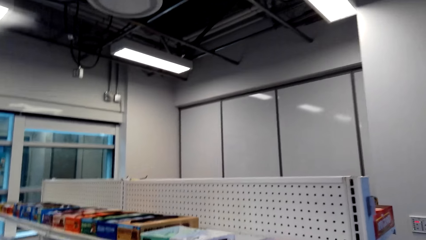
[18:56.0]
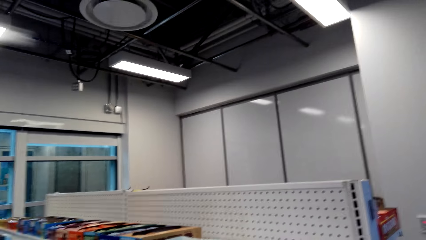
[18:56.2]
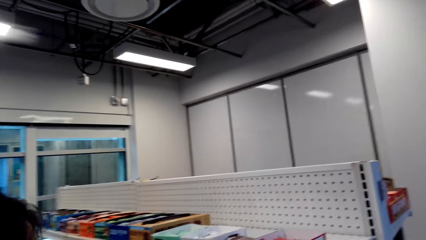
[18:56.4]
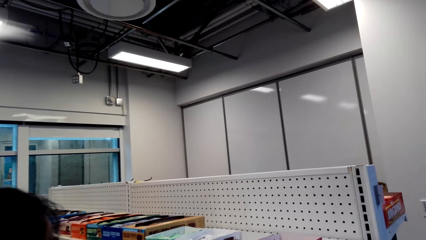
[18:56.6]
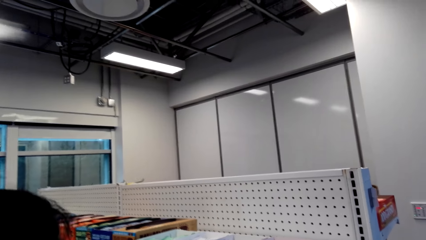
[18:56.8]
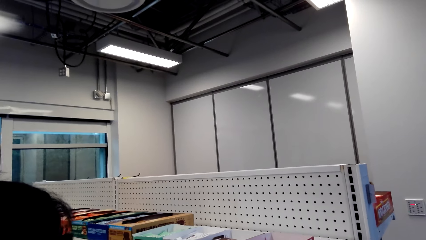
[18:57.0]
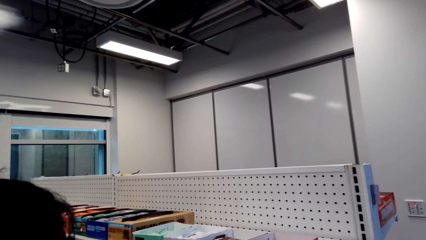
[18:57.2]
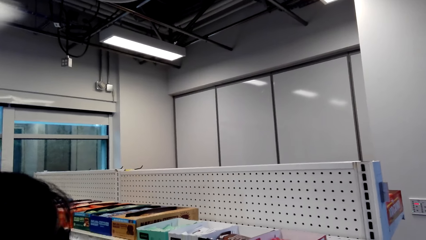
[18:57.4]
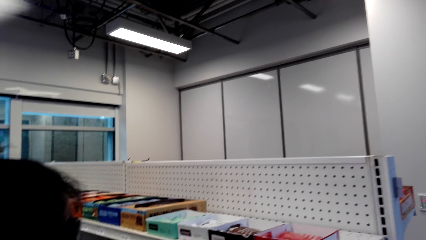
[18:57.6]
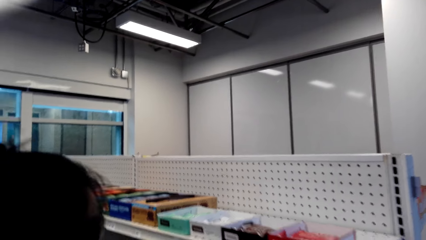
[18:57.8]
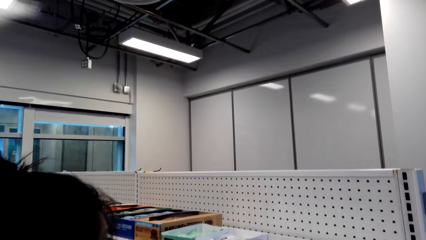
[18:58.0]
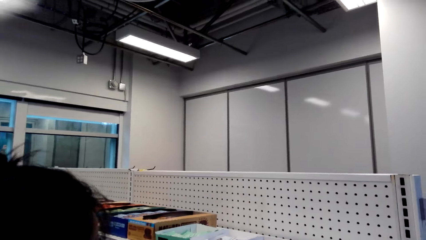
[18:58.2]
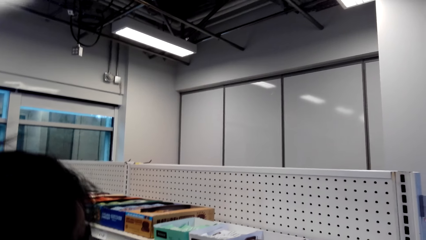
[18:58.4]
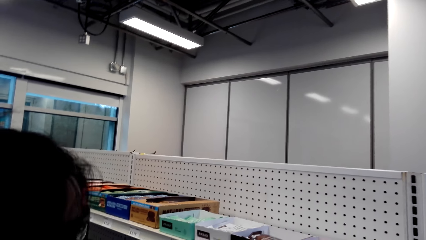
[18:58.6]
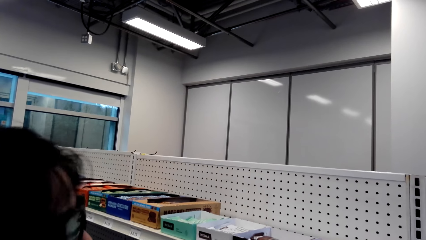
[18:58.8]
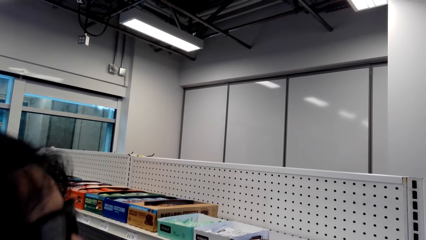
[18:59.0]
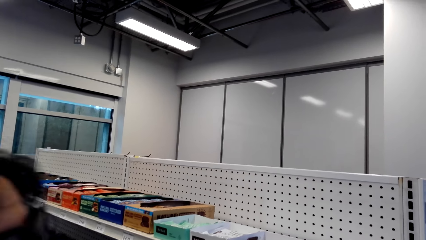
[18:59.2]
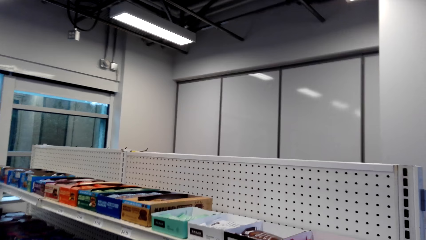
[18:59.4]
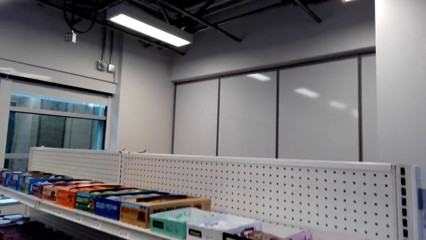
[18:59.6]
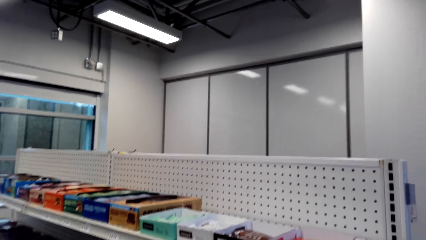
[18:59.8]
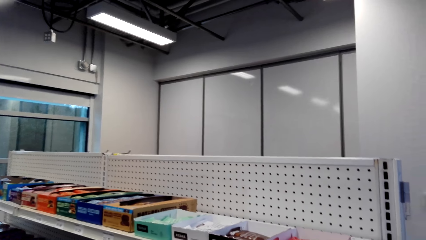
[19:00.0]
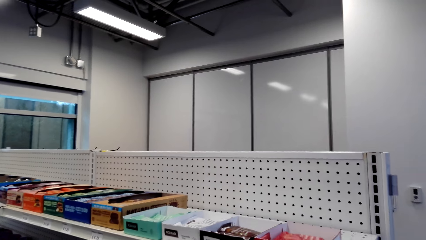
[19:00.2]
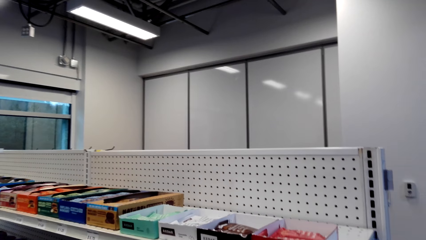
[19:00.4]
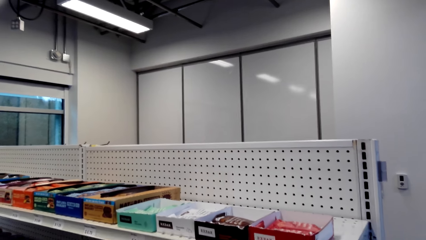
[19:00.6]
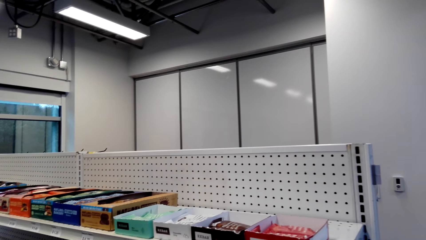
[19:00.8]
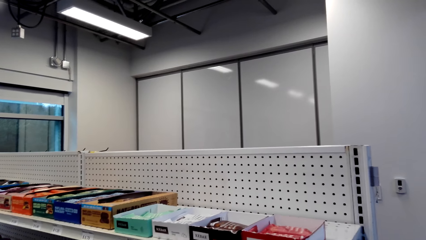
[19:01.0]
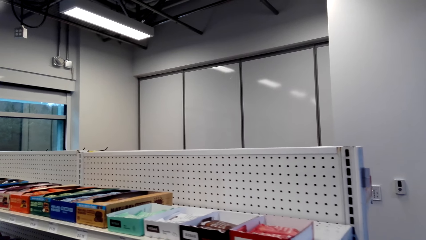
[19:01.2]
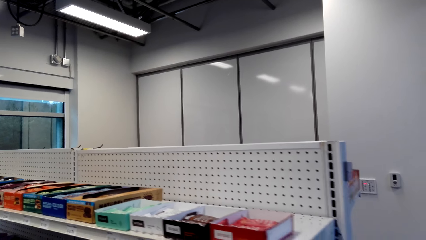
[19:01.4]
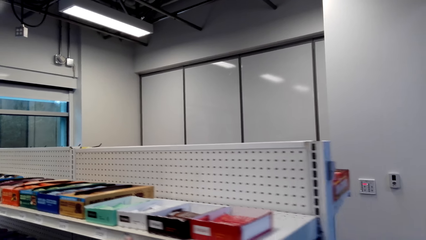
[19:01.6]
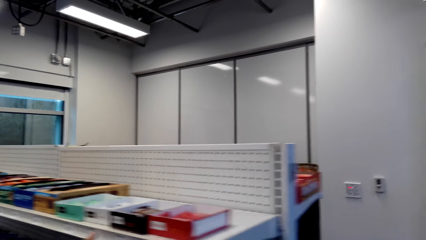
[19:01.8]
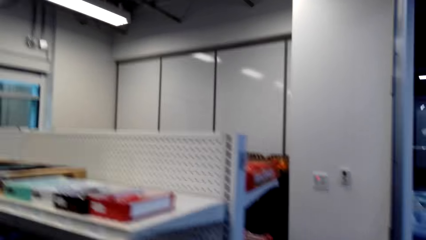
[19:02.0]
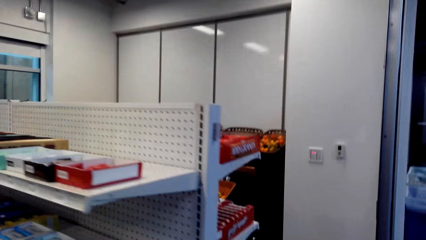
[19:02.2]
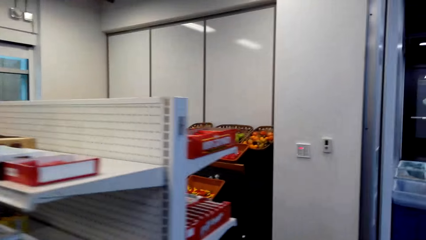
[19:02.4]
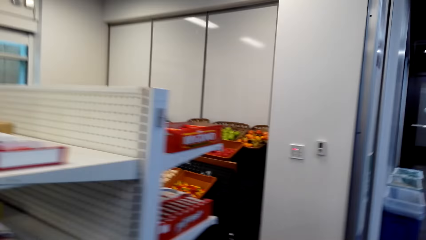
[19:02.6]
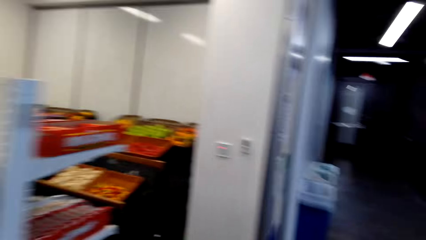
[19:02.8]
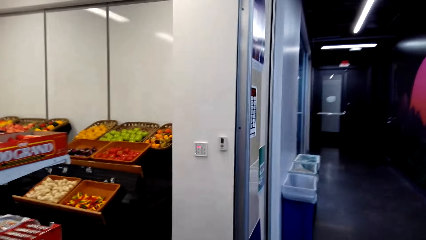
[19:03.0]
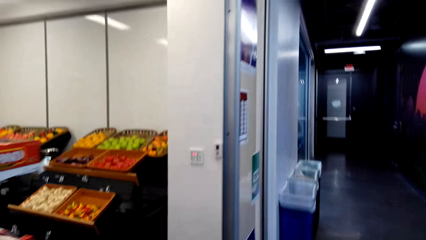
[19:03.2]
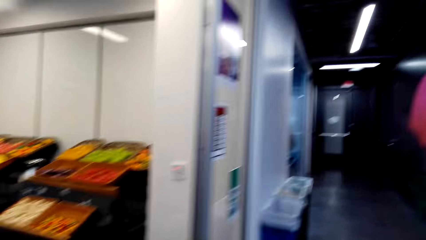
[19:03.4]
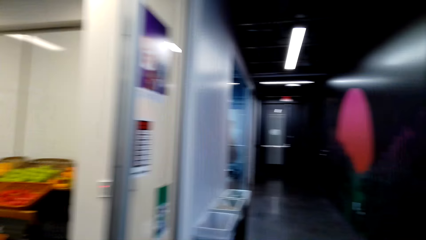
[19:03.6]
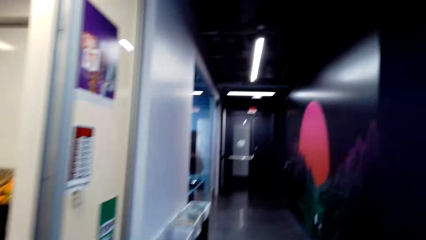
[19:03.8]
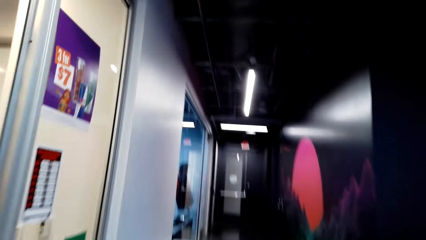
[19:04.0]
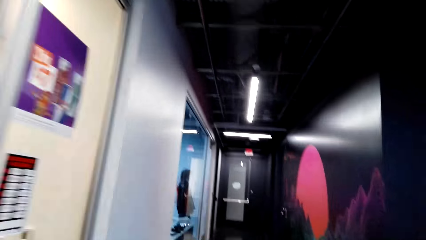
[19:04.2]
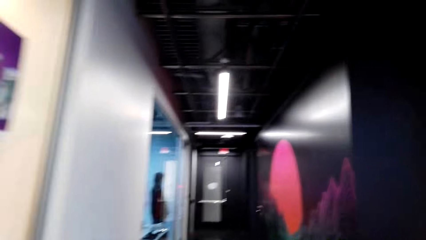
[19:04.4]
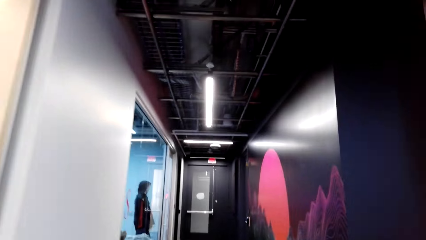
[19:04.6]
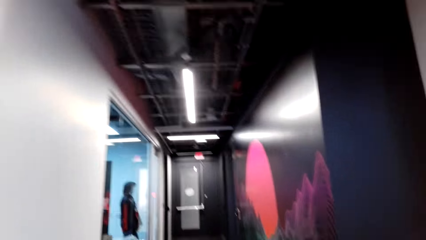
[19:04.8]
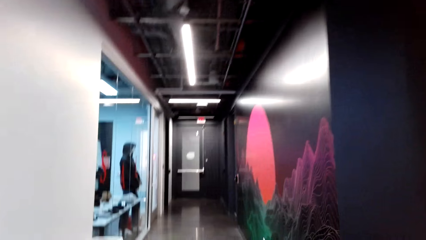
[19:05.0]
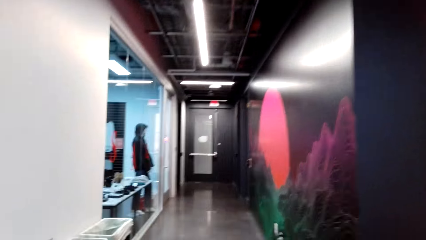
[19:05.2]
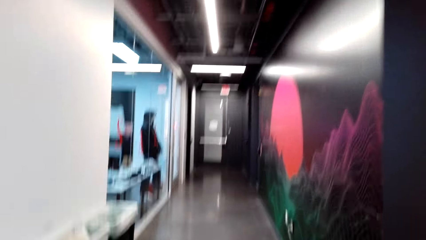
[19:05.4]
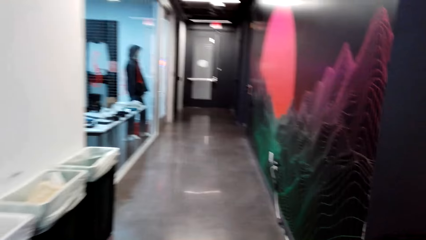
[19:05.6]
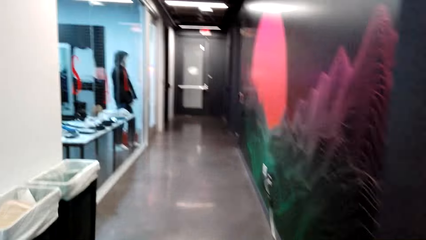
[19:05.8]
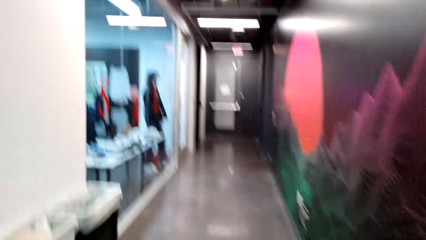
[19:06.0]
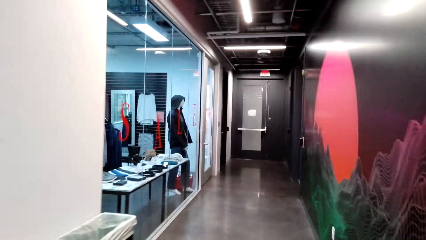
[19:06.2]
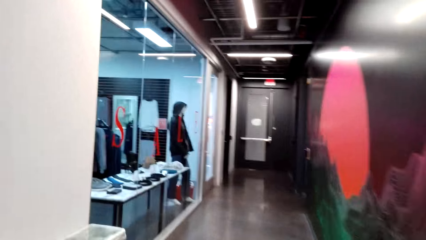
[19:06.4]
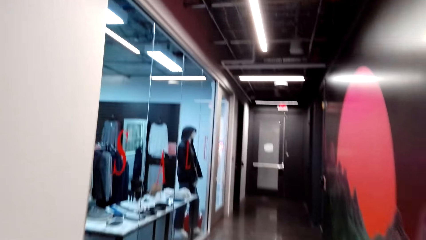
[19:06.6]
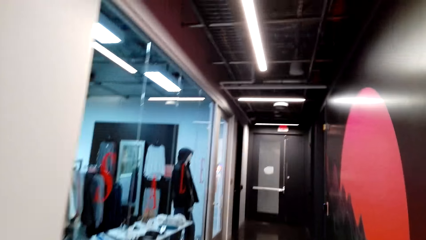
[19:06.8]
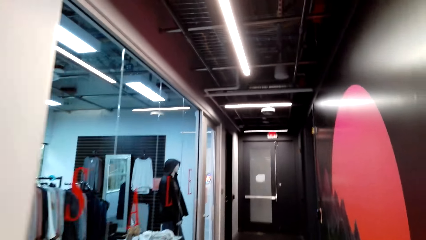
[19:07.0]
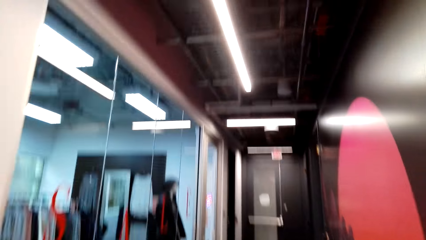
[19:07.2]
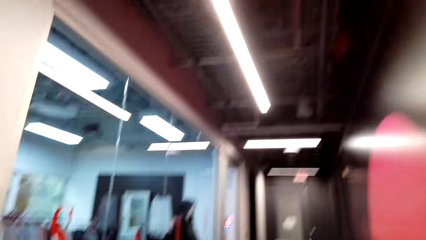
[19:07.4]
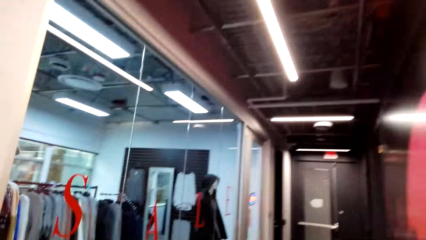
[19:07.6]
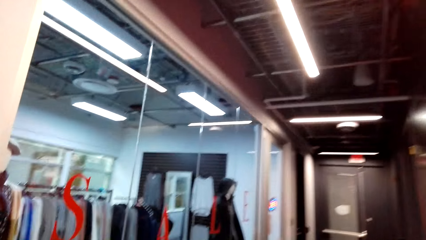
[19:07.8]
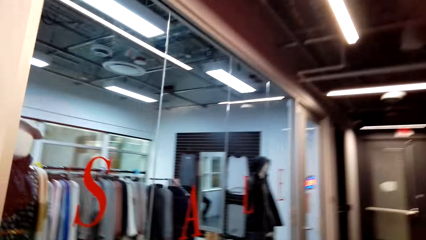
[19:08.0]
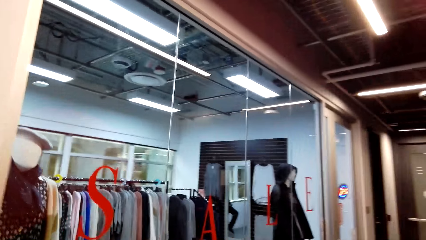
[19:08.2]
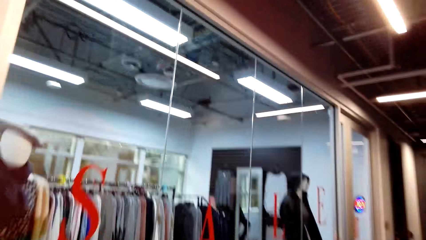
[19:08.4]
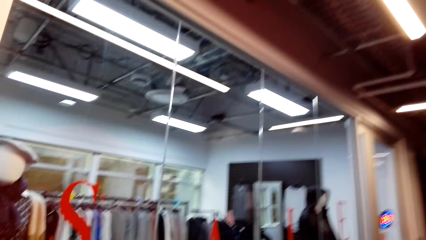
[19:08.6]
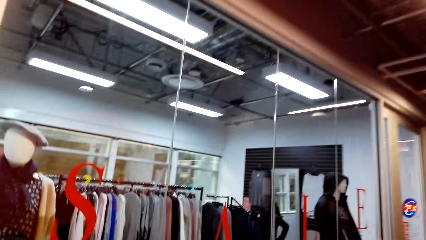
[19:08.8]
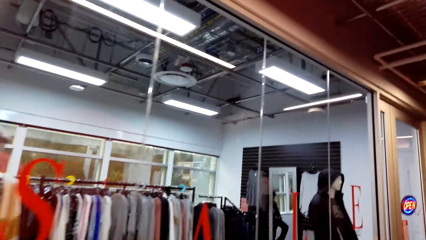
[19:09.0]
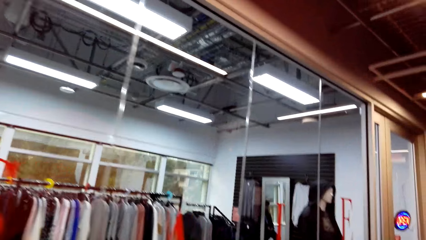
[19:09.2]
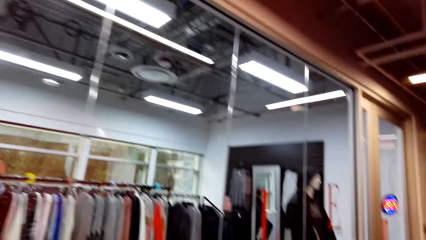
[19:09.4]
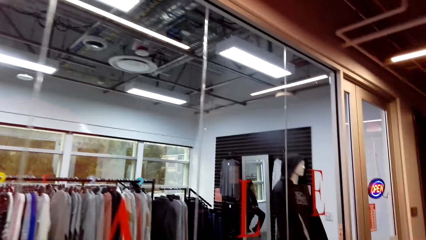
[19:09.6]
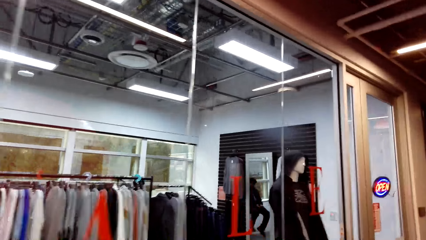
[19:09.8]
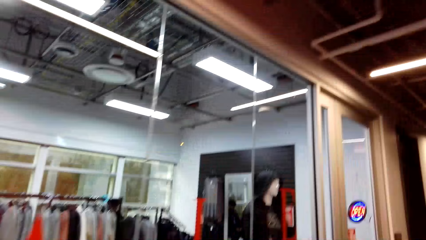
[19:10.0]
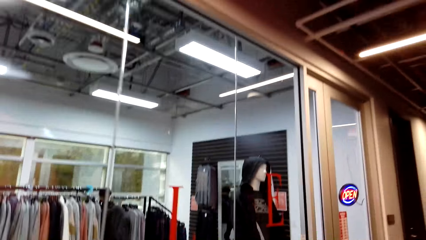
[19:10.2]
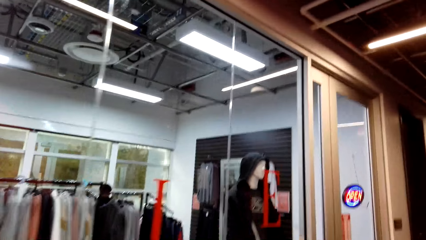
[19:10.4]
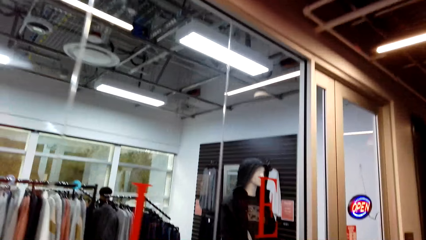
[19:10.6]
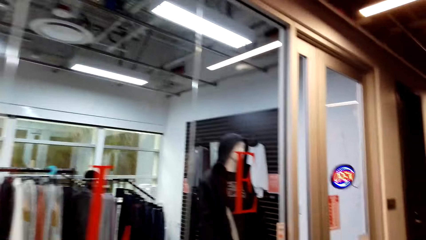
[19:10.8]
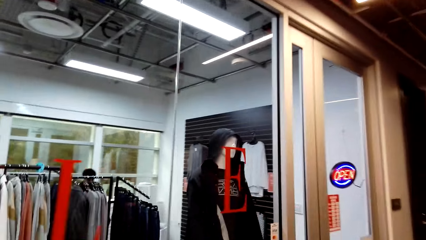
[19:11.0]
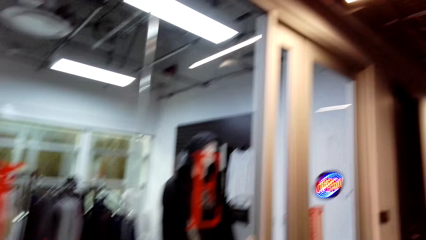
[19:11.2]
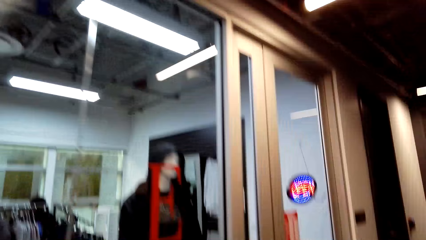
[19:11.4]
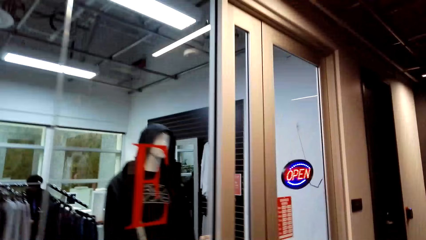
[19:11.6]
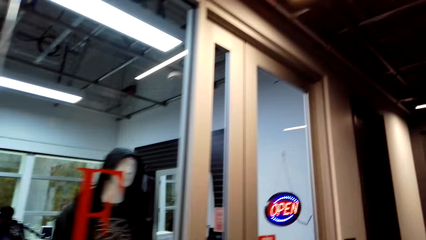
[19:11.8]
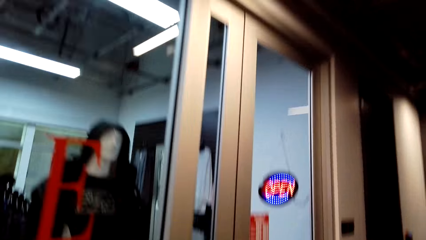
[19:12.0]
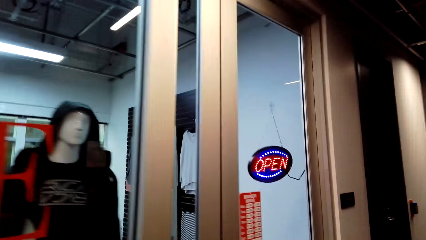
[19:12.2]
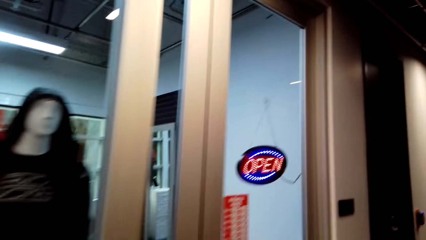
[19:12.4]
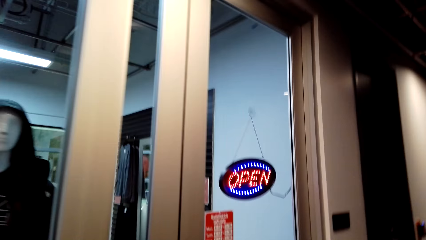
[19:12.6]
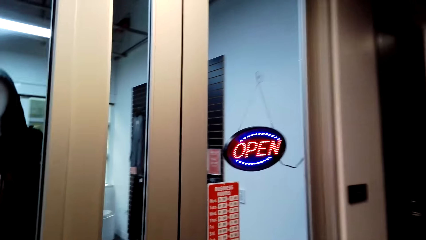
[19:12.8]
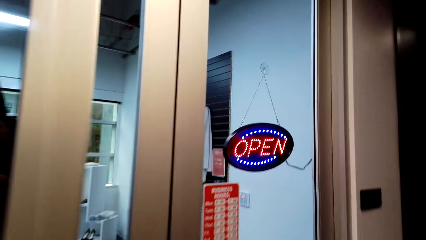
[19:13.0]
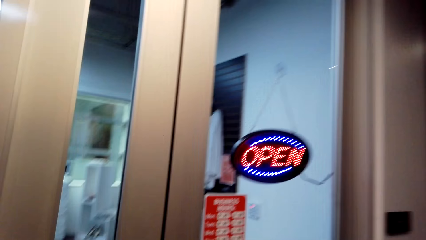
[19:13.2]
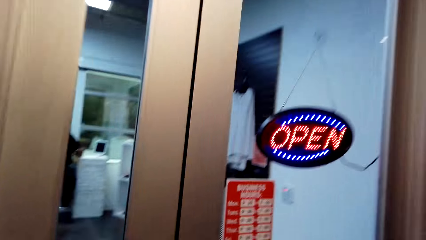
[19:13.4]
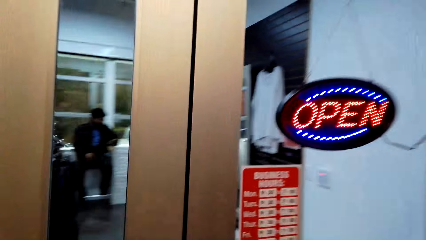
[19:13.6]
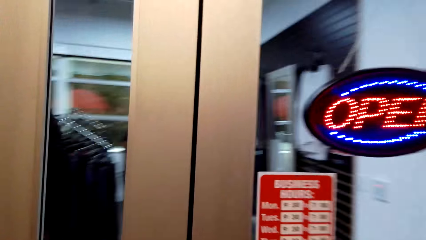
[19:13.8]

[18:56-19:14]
The camera wearer walks in a supermarket.
